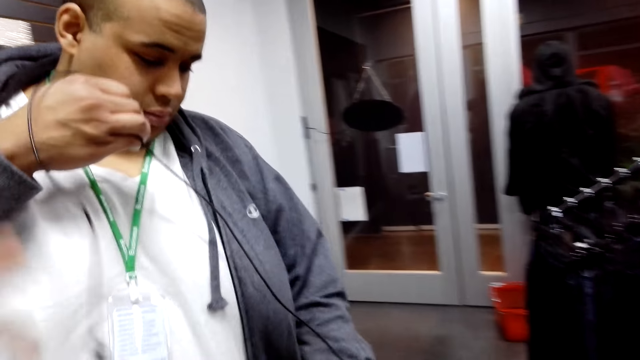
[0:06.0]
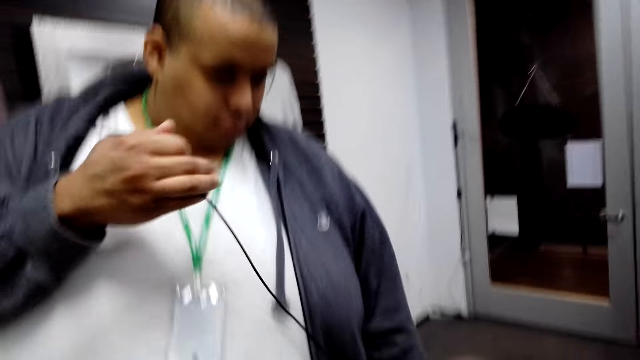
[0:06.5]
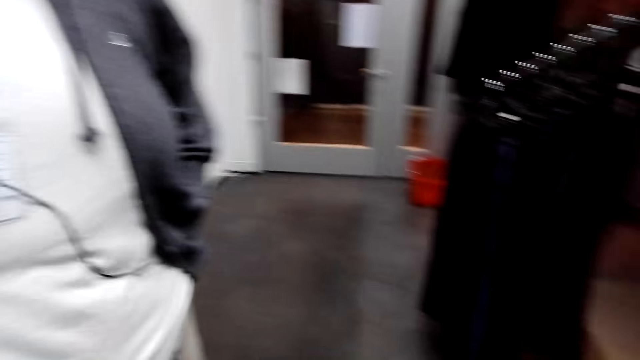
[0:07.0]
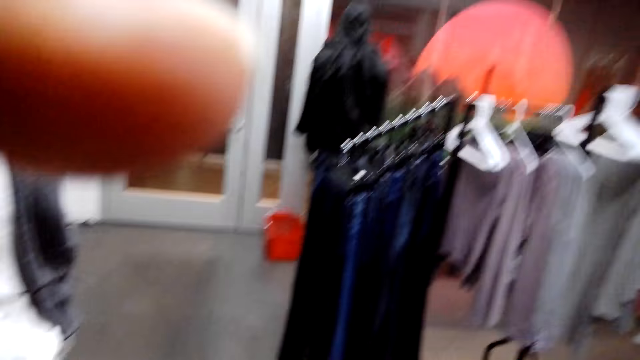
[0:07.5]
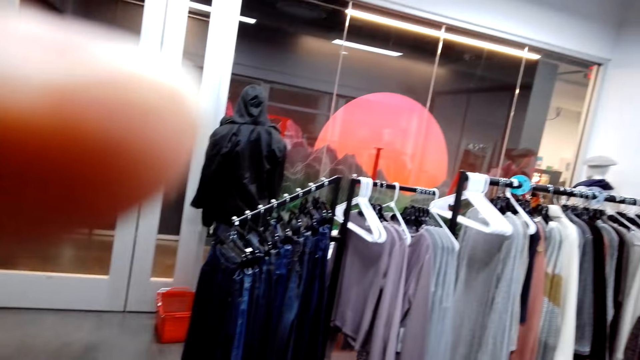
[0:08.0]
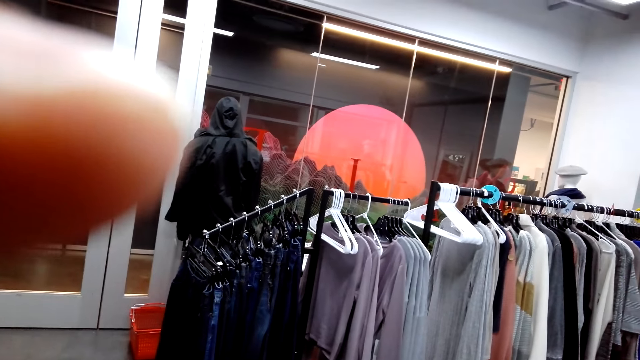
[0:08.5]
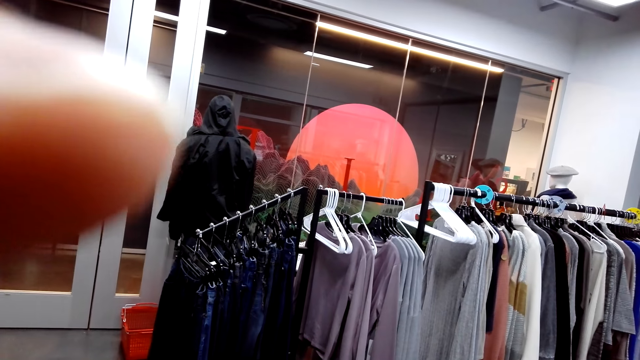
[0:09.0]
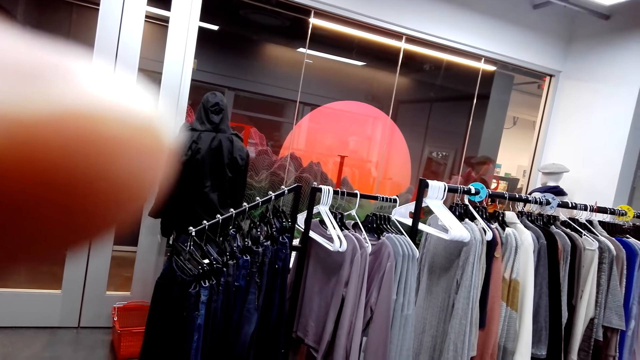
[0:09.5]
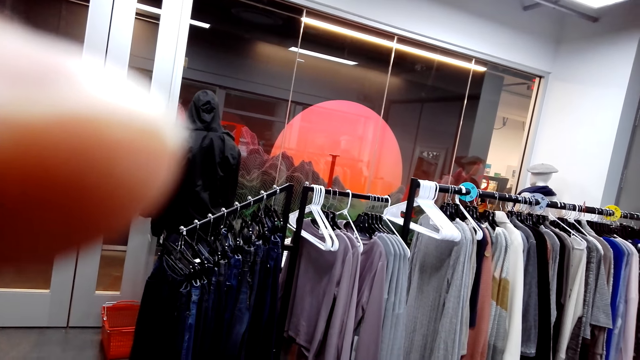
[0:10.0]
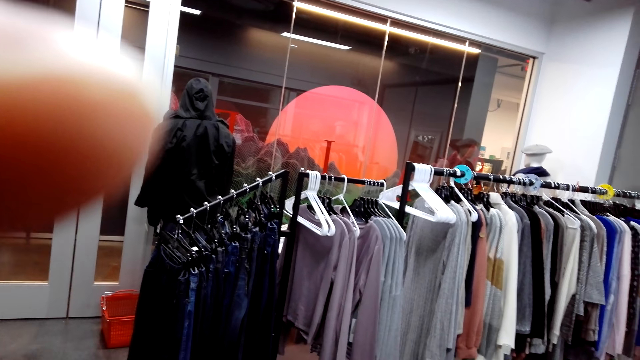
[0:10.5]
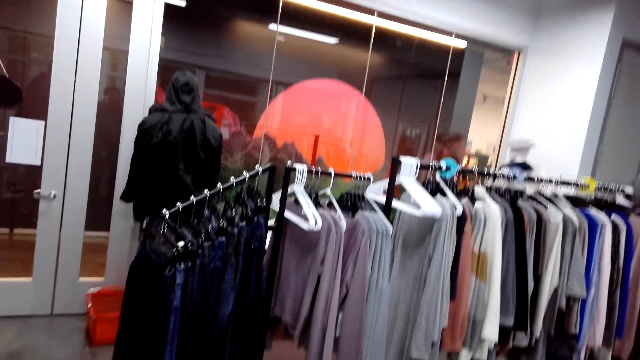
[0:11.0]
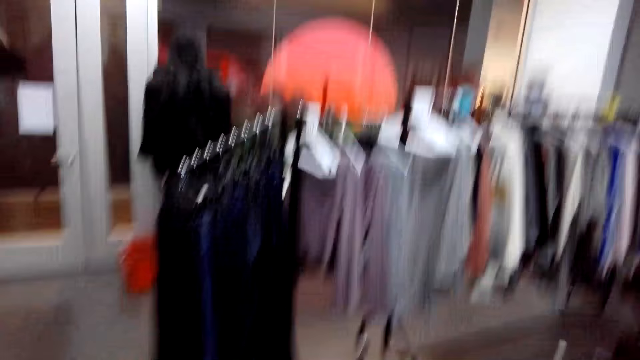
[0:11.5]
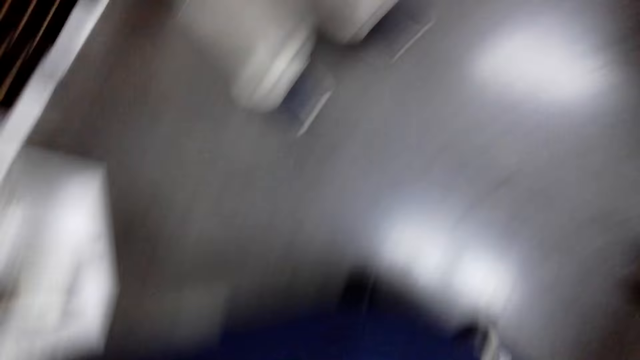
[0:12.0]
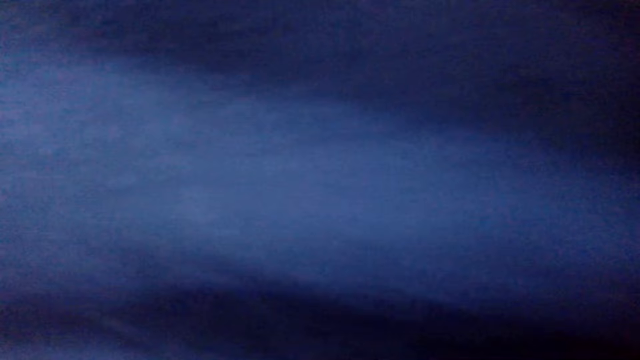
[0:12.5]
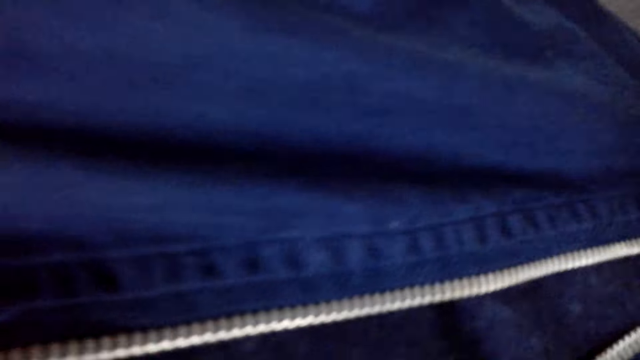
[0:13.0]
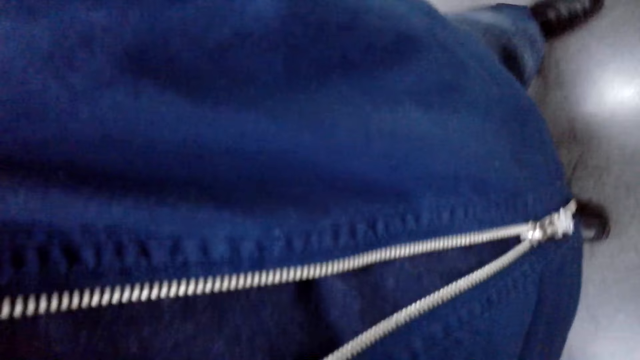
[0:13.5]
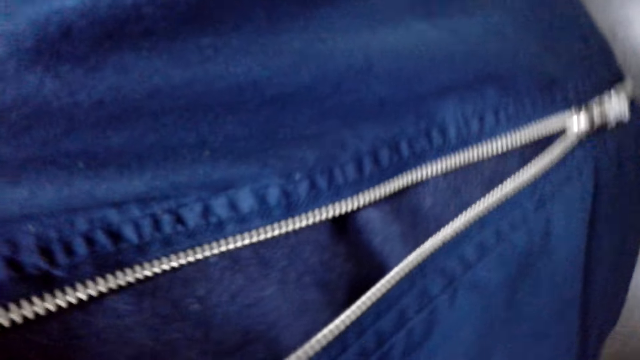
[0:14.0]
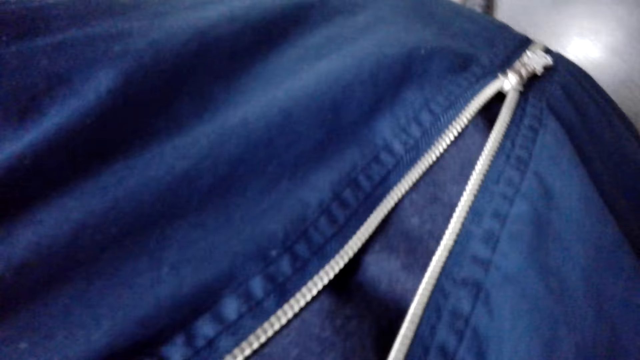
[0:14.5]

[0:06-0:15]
The camera wearer talks to a man. The man holds a wire. The camera wearer adjusts the camera. They put the camera to the man.

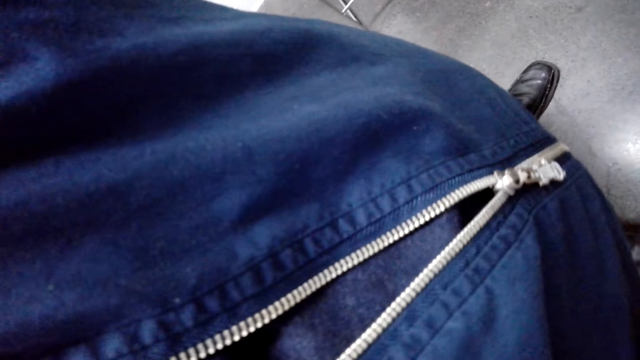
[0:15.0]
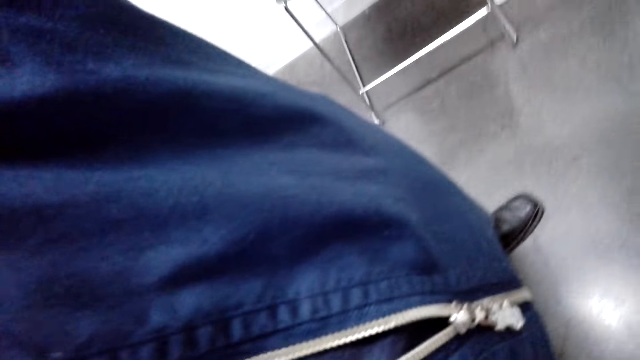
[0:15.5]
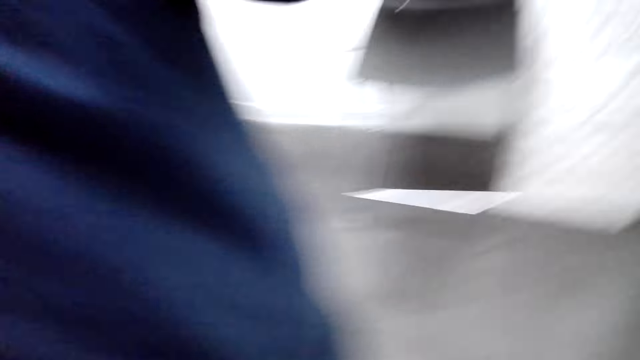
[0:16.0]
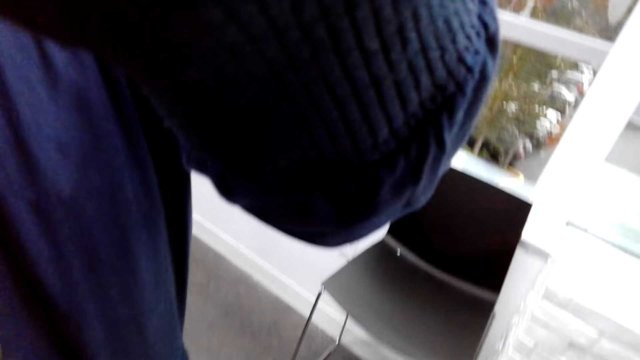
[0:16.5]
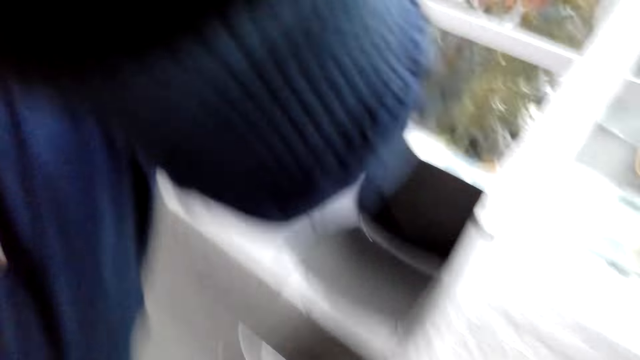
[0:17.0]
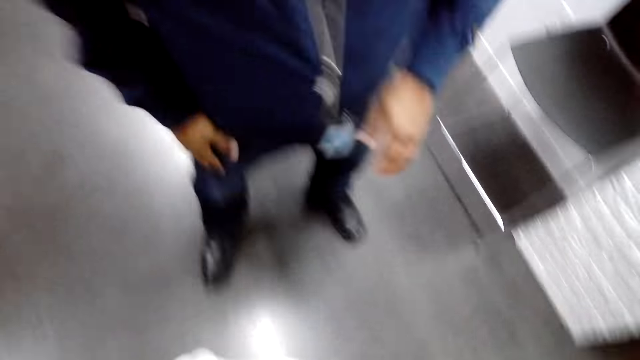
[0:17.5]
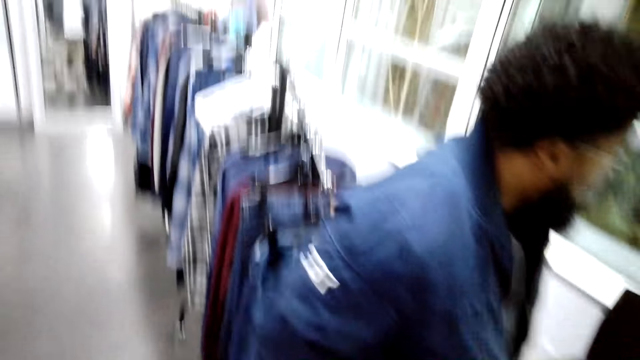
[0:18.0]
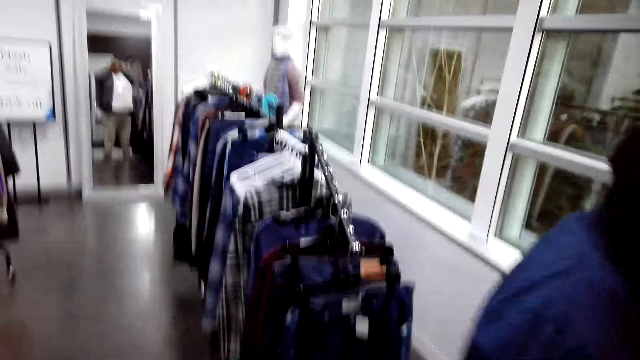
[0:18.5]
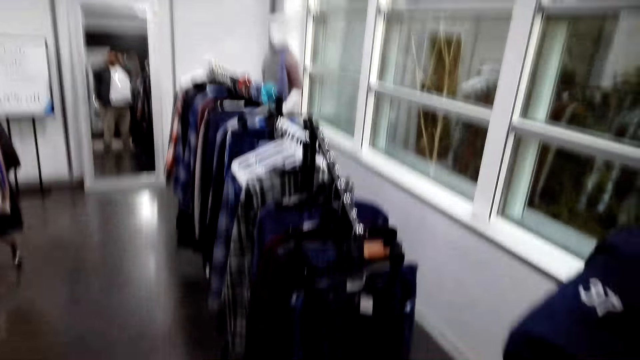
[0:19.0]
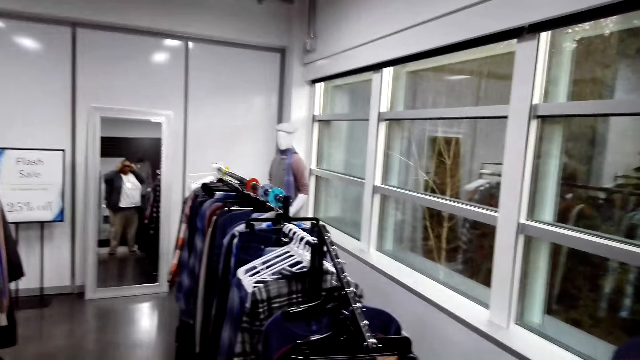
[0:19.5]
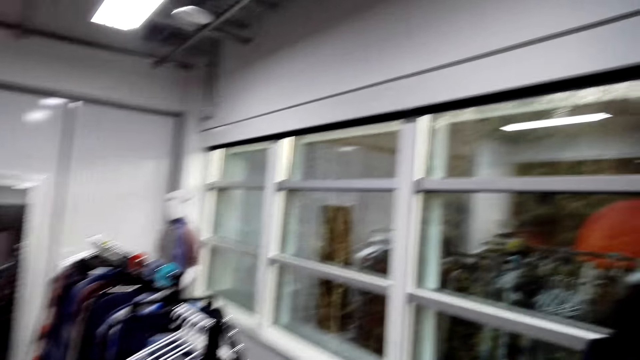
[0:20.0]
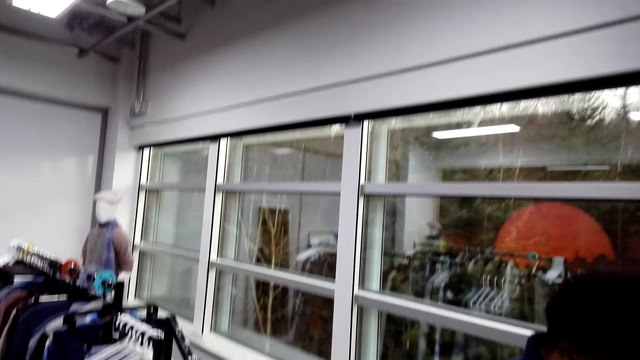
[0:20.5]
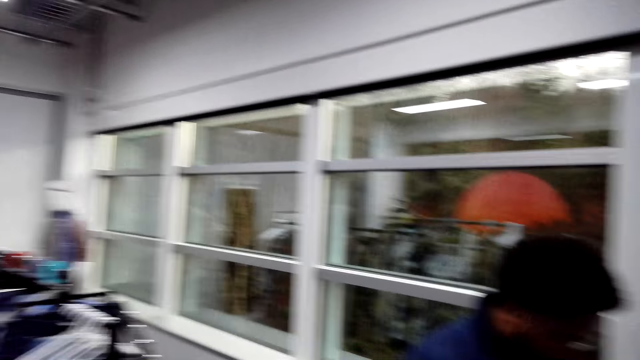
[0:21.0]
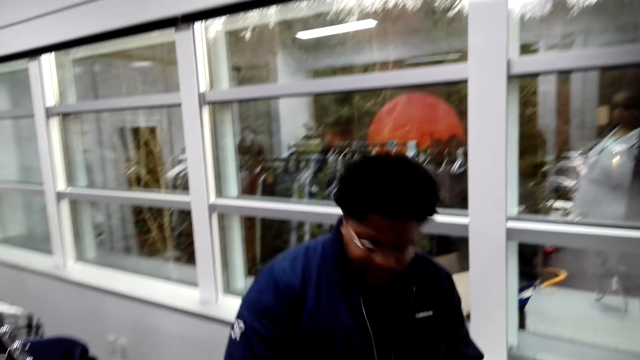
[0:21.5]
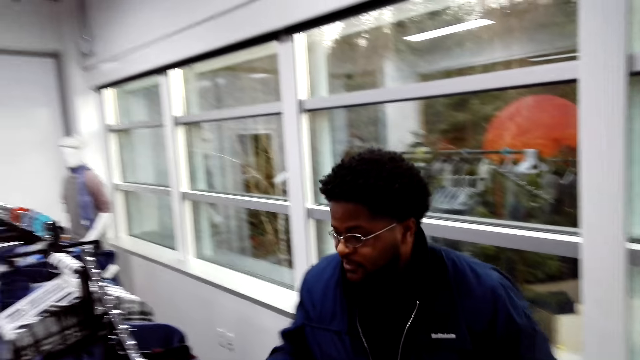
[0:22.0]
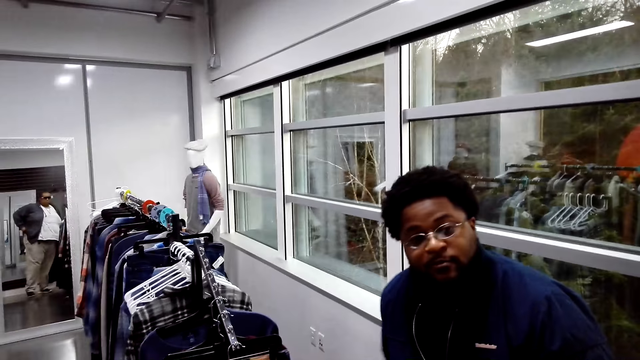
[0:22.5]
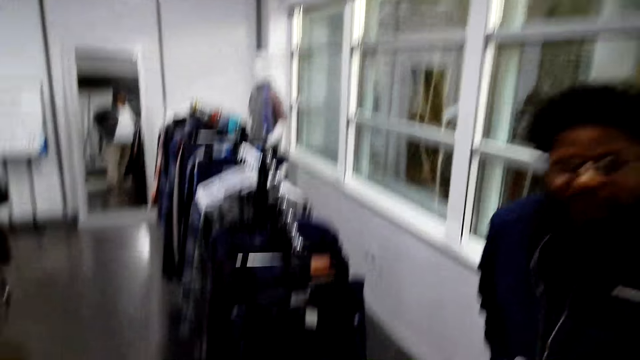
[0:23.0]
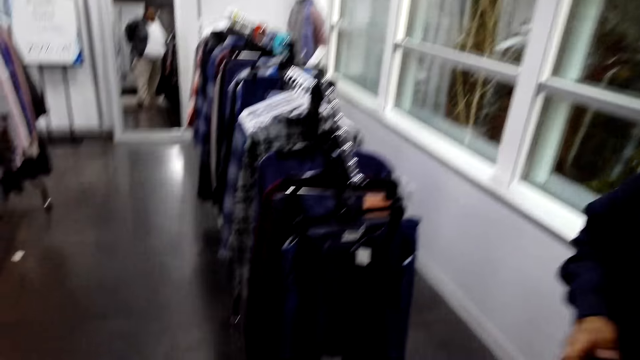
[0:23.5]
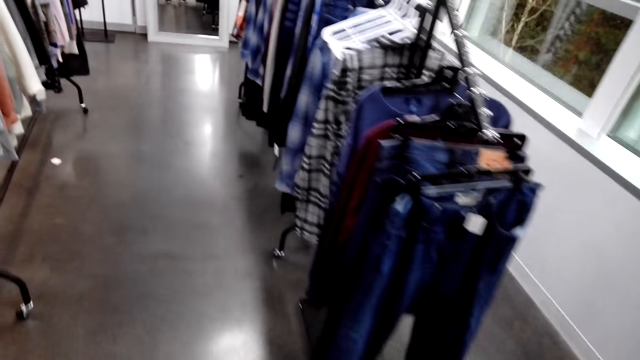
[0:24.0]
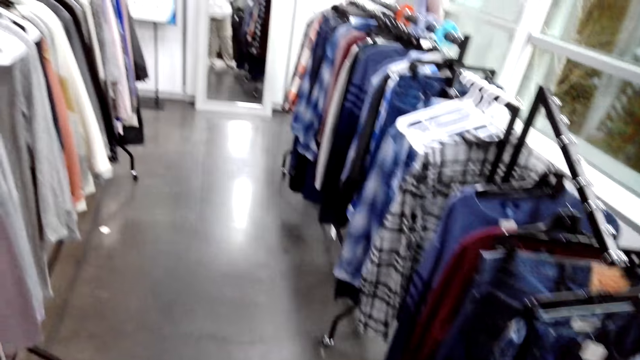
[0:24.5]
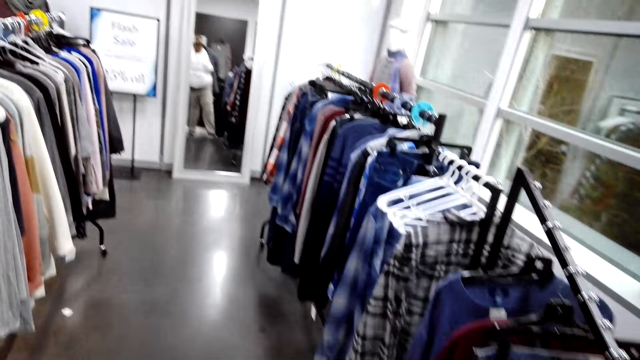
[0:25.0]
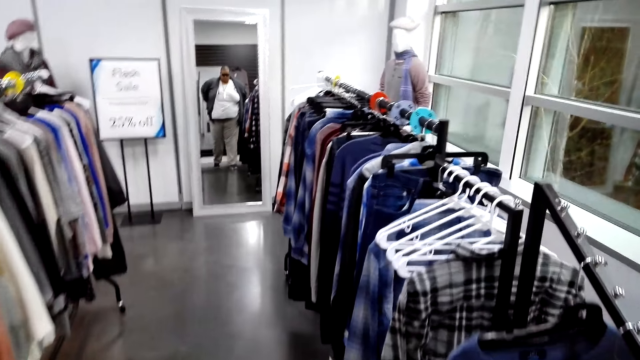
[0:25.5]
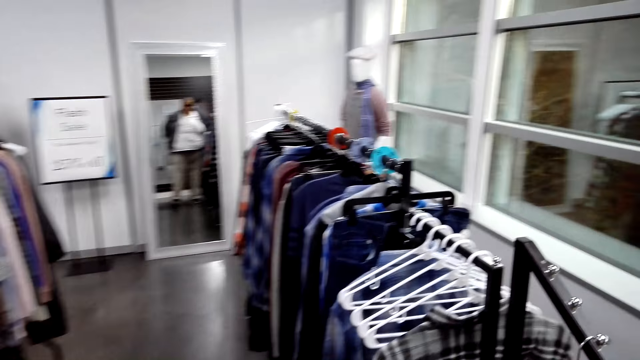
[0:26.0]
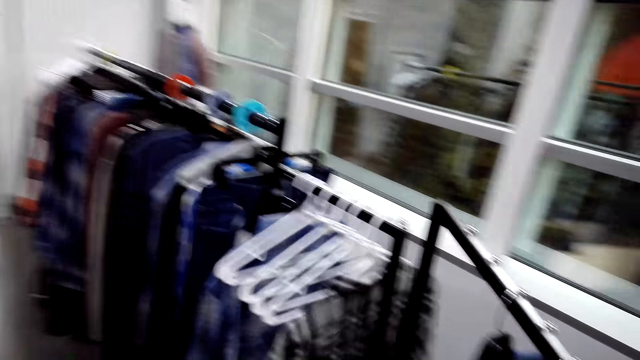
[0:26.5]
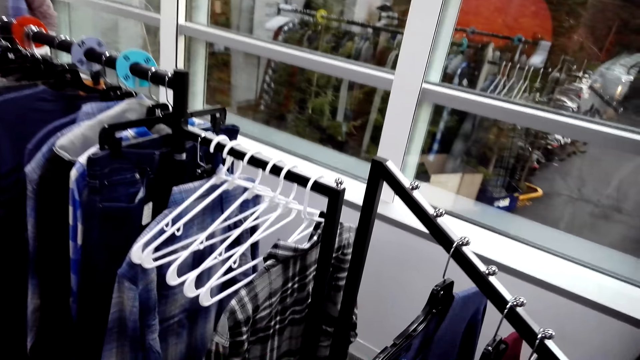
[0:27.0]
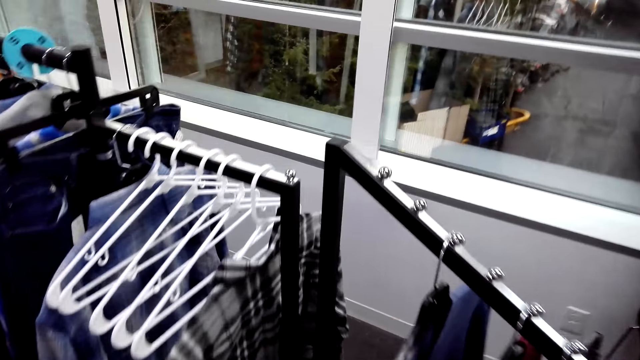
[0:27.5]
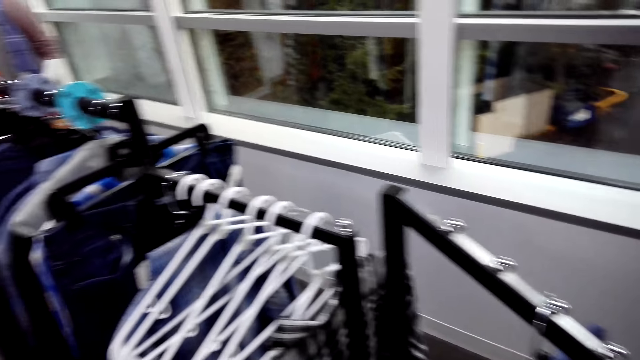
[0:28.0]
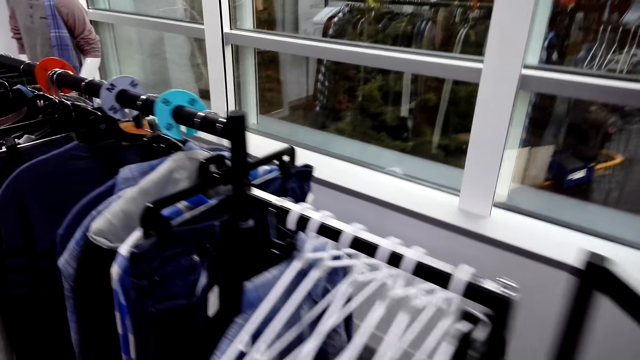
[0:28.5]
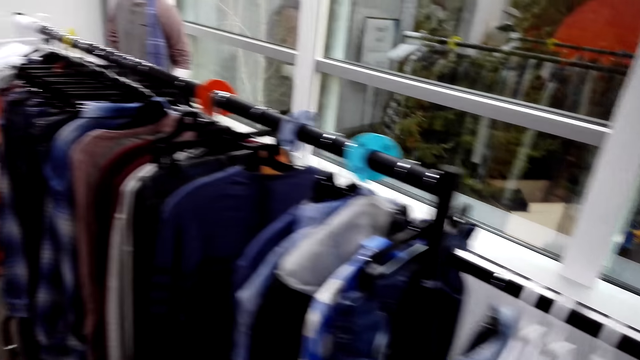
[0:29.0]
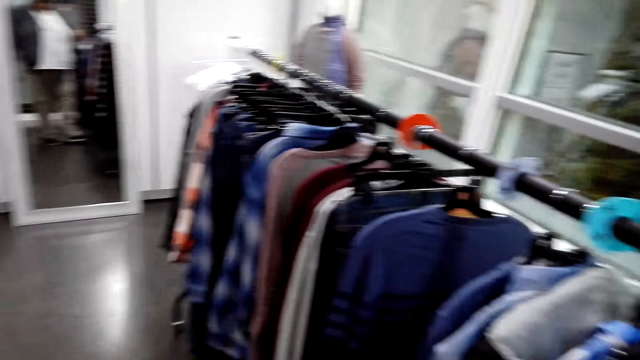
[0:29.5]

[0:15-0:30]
The camera wearer looks down and adjusts the camera. An attendant talks to the camera wearer. The camera wearer walks towards the hanger stand. They walk around the store. They look at clothes on the hanger stand.
